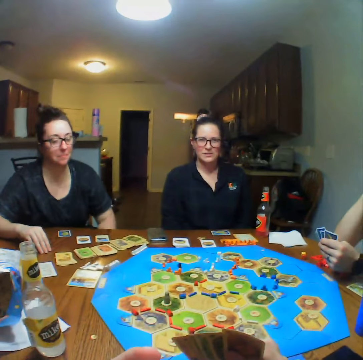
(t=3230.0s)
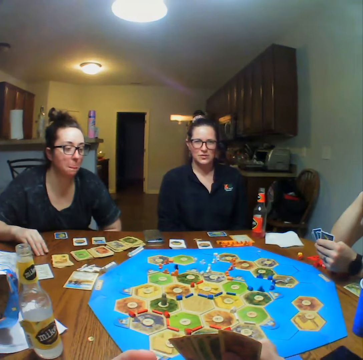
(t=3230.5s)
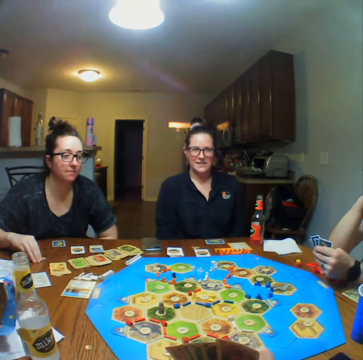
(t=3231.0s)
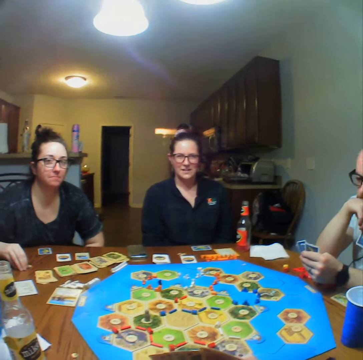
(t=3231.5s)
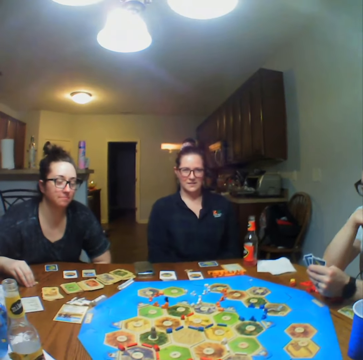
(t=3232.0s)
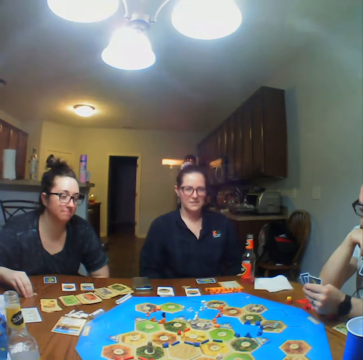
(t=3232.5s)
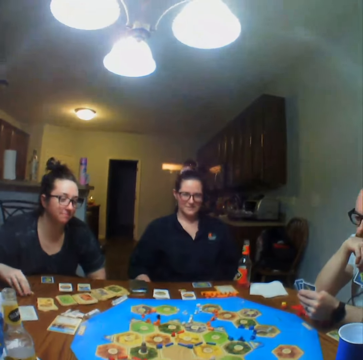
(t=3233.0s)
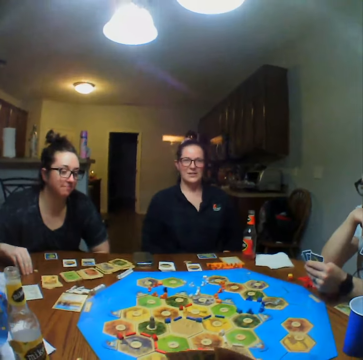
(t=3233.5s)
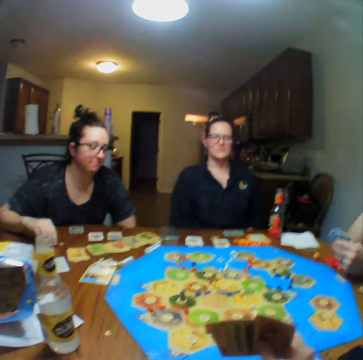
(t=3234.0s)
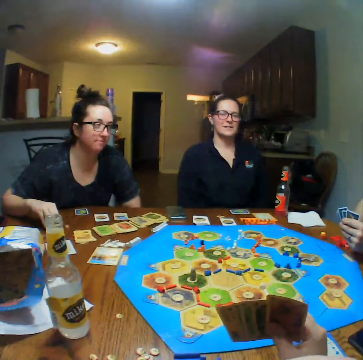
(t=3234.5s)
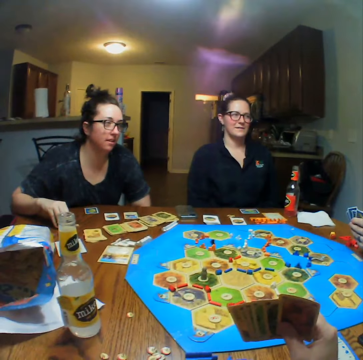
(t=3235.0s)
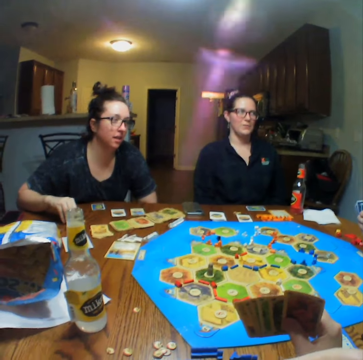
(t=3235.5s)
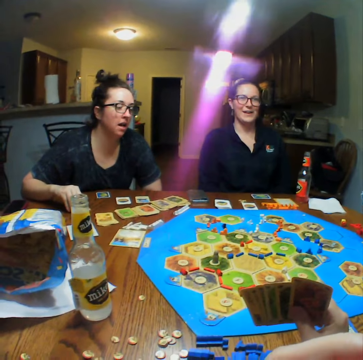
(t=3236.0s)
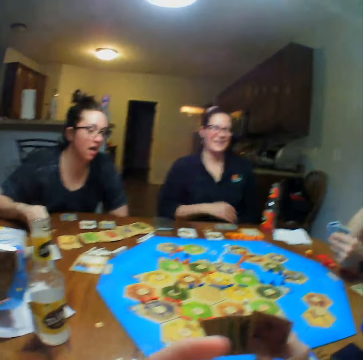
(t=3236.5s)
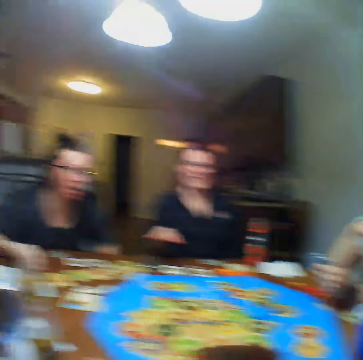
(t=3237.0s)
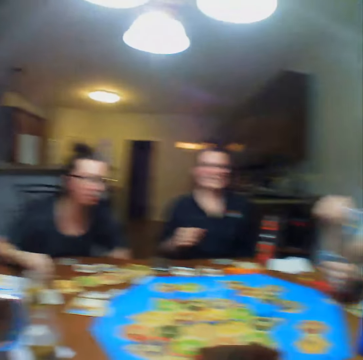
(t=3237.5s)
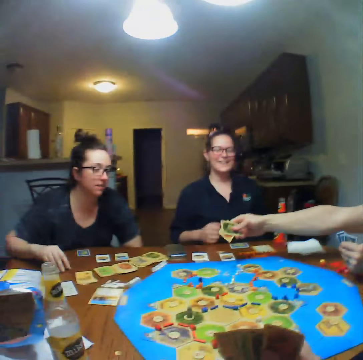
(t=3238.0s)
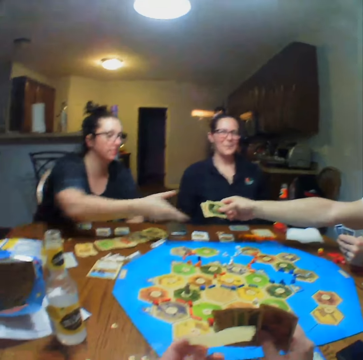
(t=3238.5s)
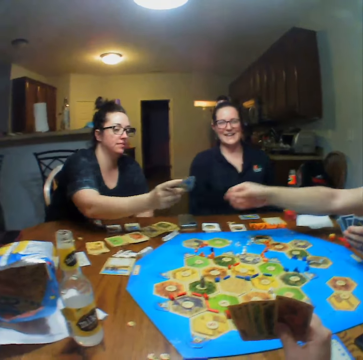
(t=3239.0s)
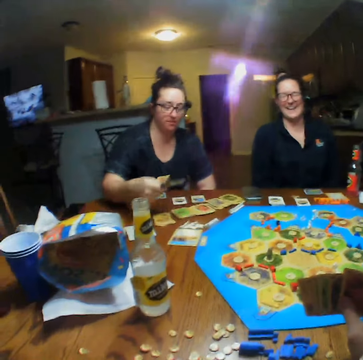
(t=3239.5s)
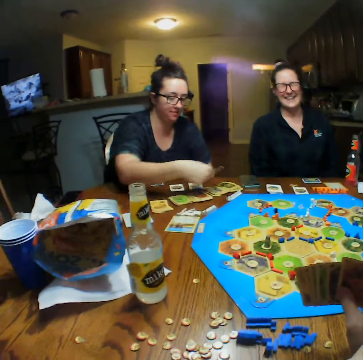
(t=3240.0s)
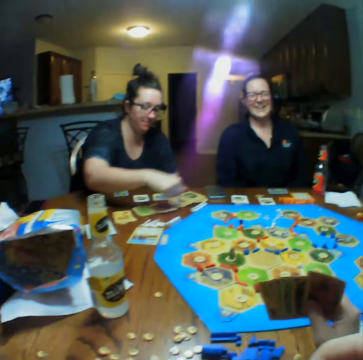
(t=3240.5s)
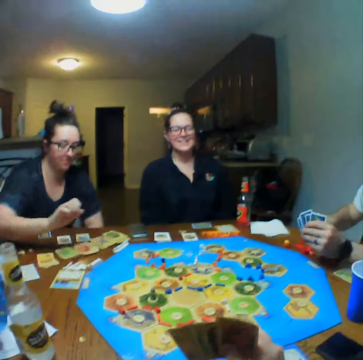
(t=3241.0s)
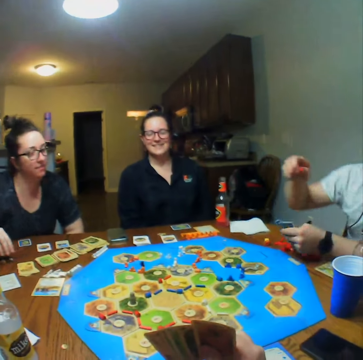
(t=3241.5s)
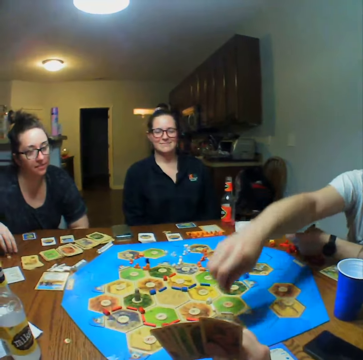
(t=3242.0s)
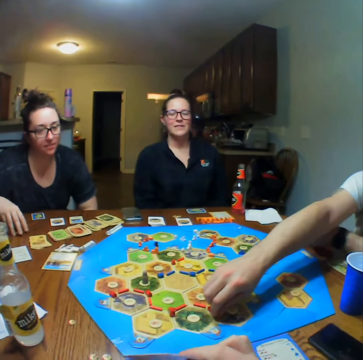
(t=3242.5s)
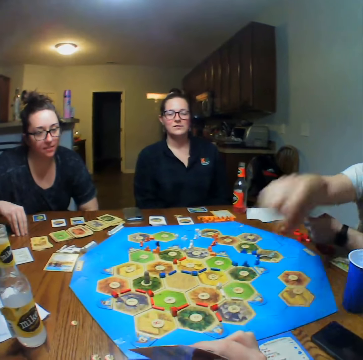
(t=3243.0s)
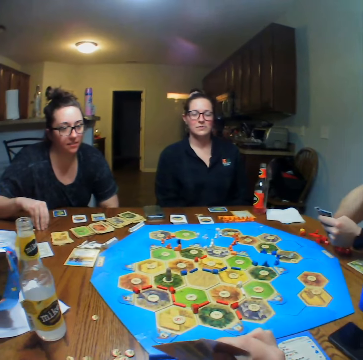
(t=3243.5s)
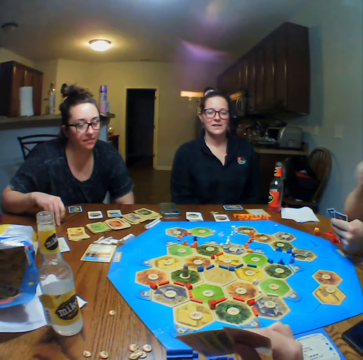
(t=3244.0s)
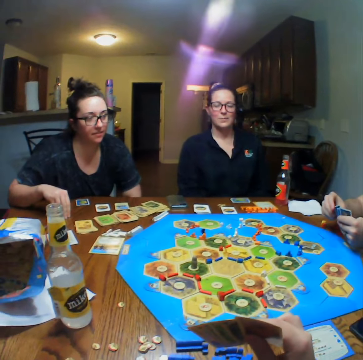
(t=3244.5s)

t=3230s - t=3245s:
A man hands a woman cards. The woman puts the card on the table and arranges the cards on the table. The man plays the board game and places the block on the board.

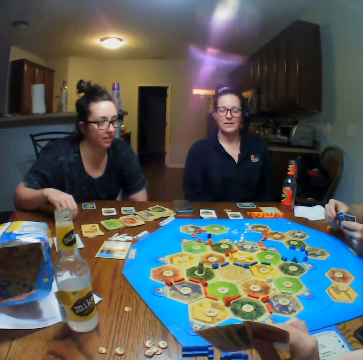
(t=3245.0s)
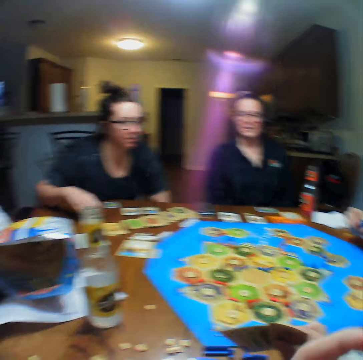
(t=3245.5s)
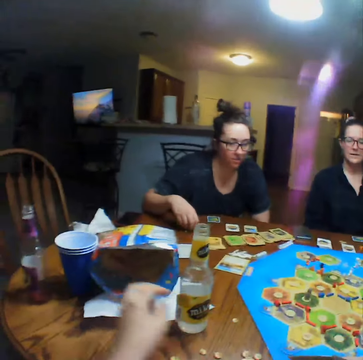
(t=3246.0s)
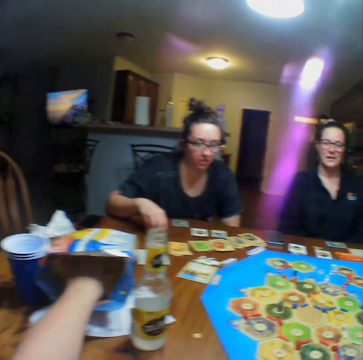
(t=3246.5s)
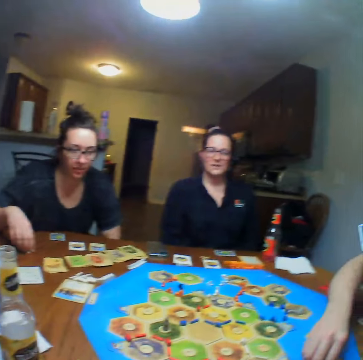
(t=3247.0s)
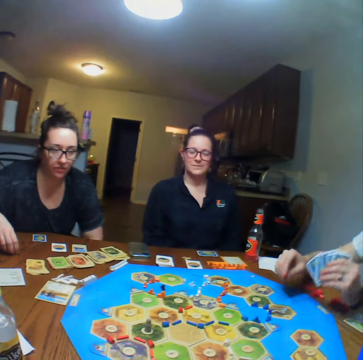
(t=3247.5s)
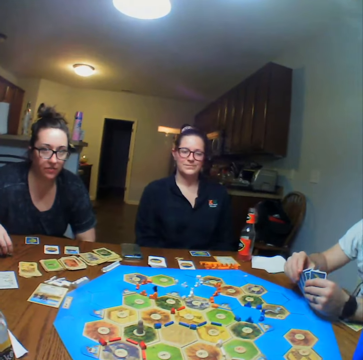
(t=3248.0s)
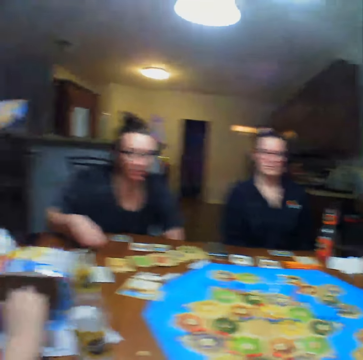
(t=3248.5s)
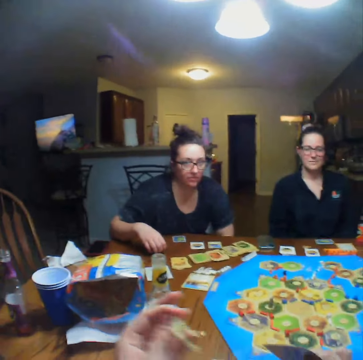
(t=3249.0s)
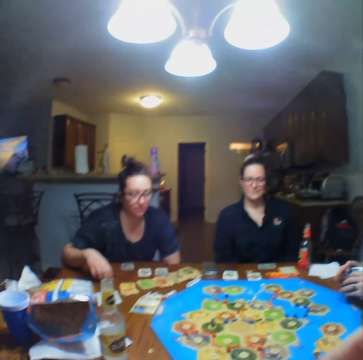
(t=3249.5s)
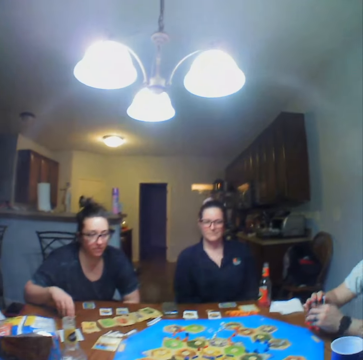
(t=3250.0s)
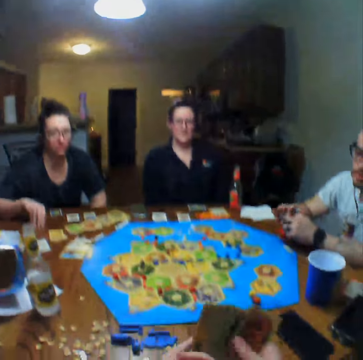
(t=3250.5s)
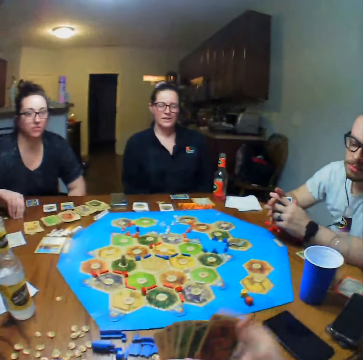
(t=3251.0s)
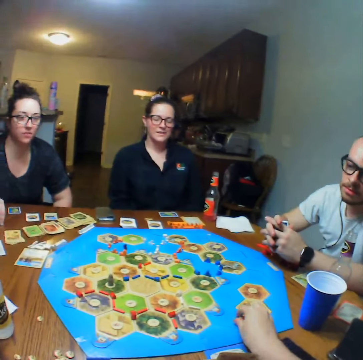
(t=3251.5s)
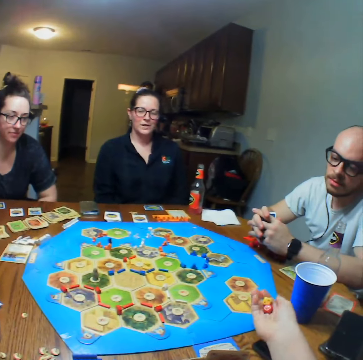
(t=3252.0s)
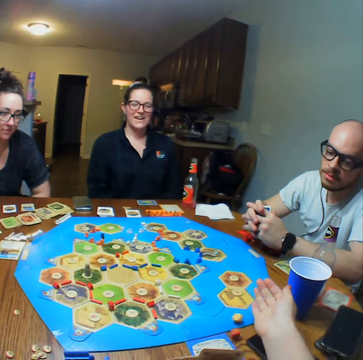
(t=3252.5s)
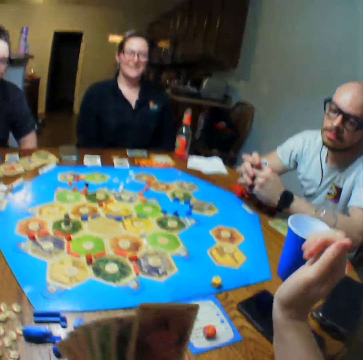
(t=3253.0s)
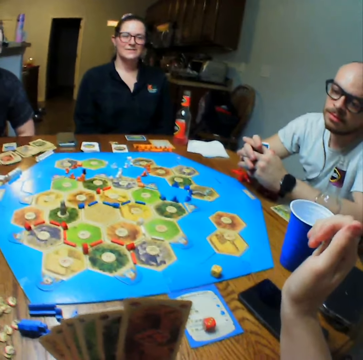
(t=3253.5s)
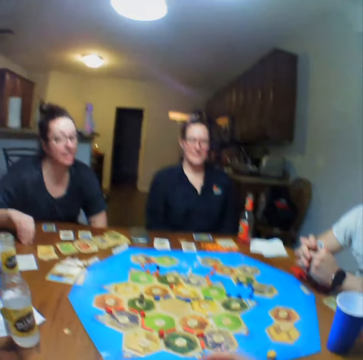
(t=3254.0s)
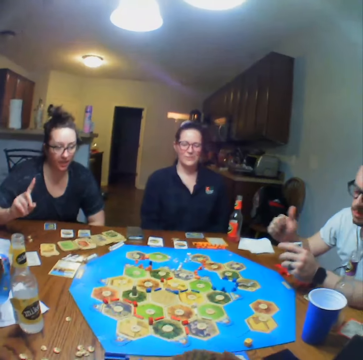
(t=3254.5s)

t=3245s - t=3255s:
The camera wearer takes crisps from the packet. A man places the dice on the table. The camera wearer eats the crisps. They take the dice from the table. They drop the dice and throw the dice on the table.

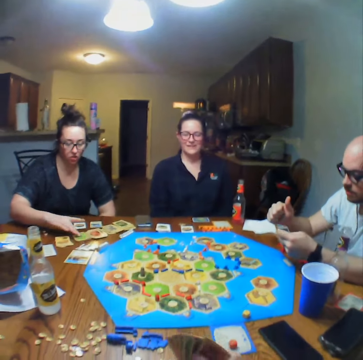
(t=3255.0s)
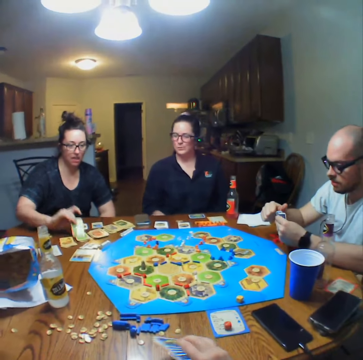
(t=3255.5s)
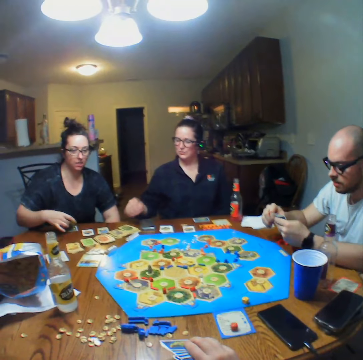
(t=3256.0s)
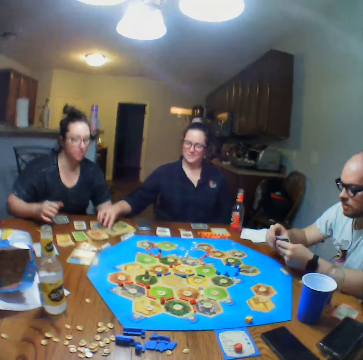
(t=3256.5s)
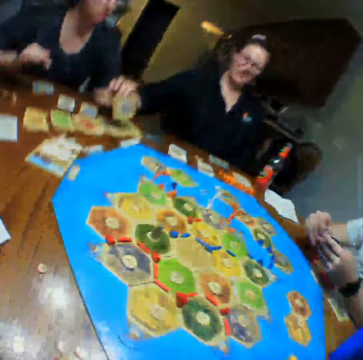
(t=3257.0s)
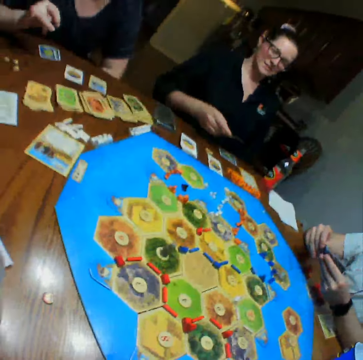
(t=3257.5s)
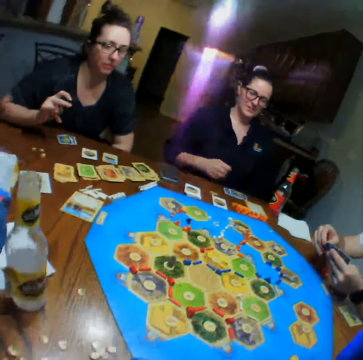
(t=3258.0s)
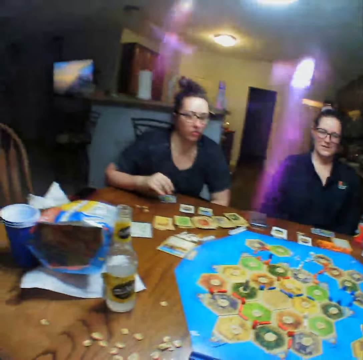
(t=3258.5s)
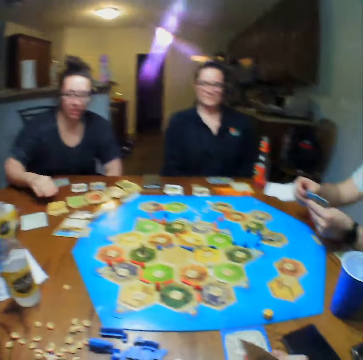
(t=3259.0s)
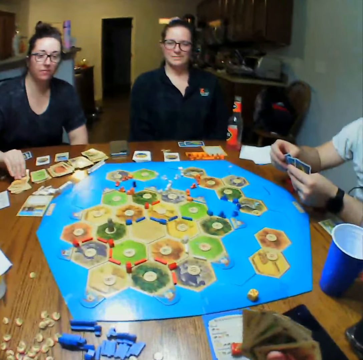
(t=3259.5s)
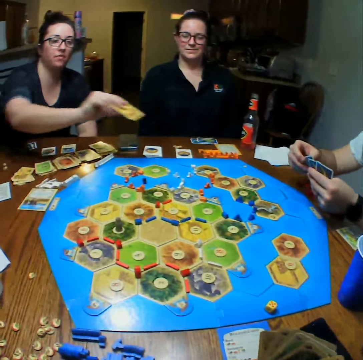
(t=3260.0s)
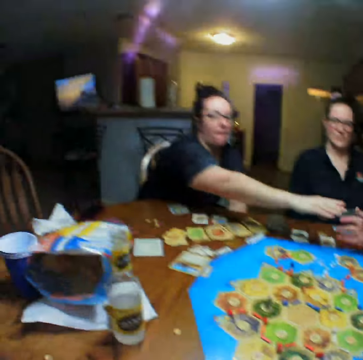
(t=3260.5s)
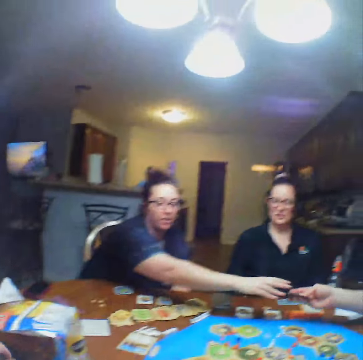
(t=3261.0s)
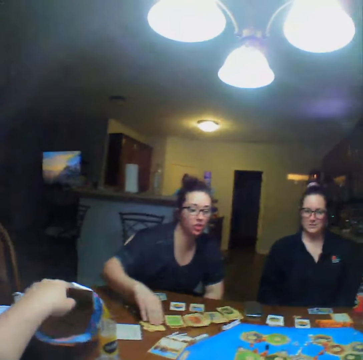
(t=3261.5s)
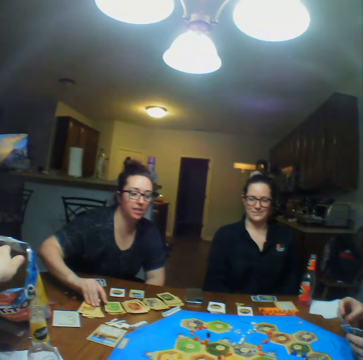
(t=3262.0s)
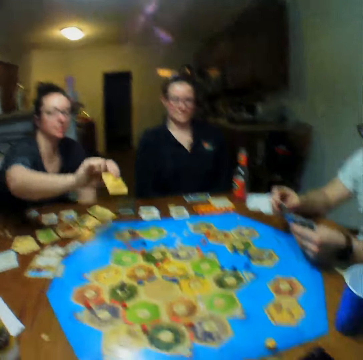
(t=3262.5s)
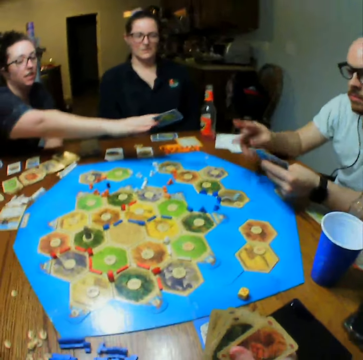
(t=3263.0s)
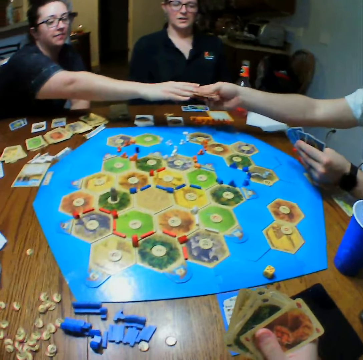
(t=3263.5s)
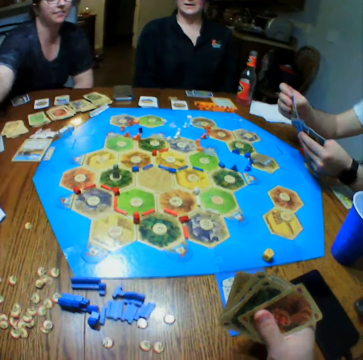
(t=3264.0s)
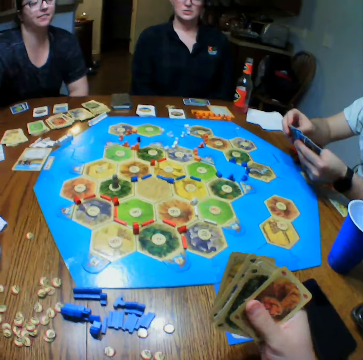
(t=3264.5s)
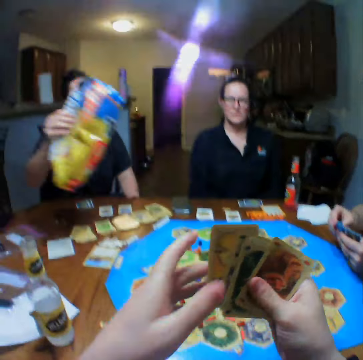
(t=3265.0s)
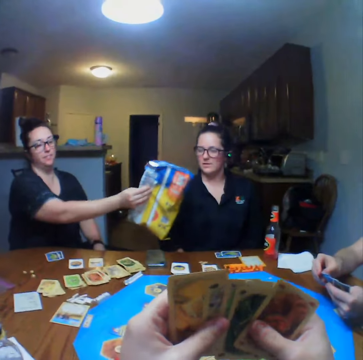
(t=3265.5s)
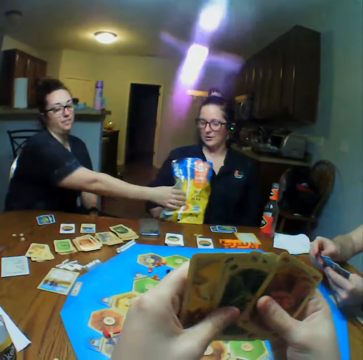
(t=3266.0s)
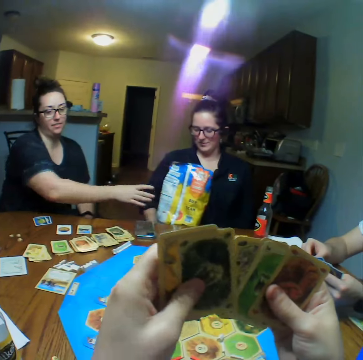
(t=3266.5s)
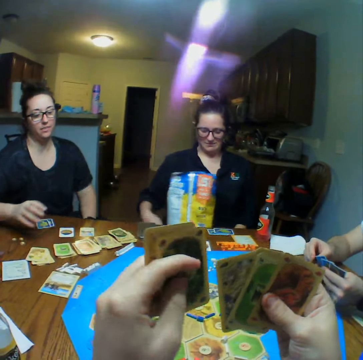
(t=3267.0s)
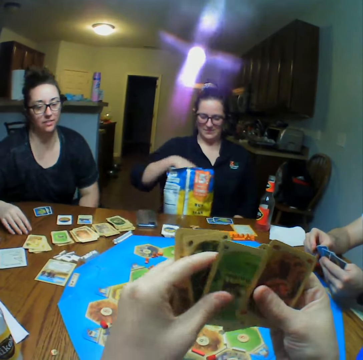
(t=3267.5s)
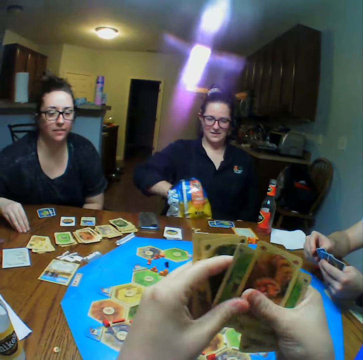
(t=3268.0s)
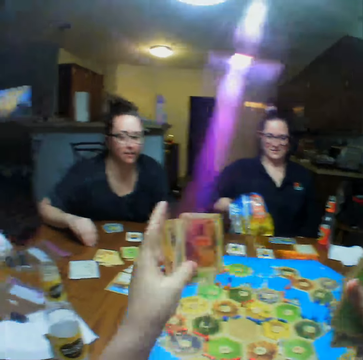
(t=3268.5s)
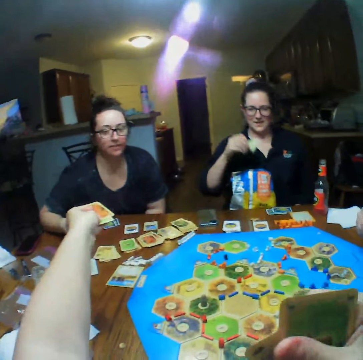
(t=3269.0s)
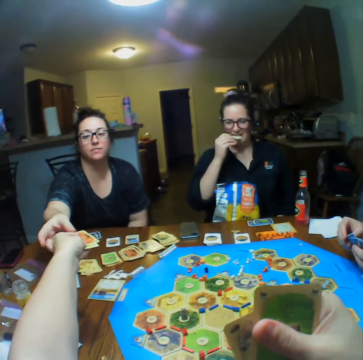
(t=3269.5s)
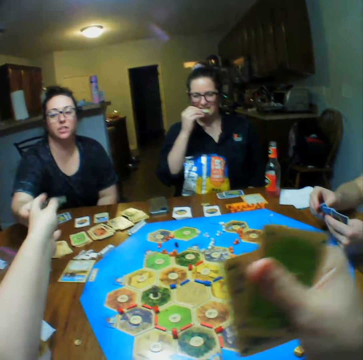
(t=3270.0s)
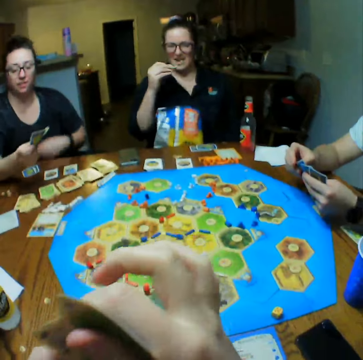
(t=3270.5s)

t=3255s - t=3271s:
A woman picks a card from the table. The woman places the card on the table. Another woman picks a card from the table. The other woman places the card on the table. The first woman picks a card from the table and hands a man a card. The man picks the card. The first woman picks a card from the table and hands the man a card. The man picks the card. The first woman picks the packet of crisps from the table. The camera wearer plays the cards. The first woman gives the other woman the packet of crisps. The other woman takes the crisps from the packet. The camera wearer gives the first woman cards. The other woman eats the crisps. The first woman takes the card from the camera wearer.
